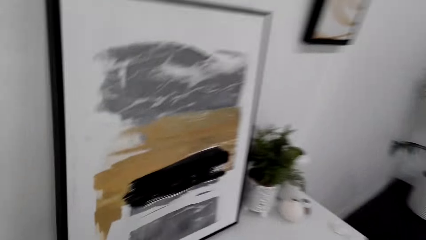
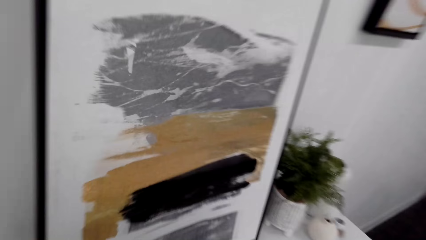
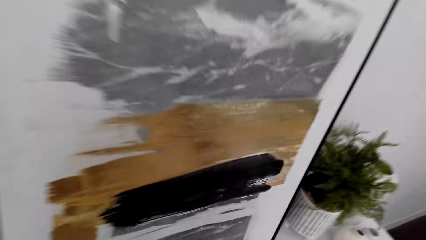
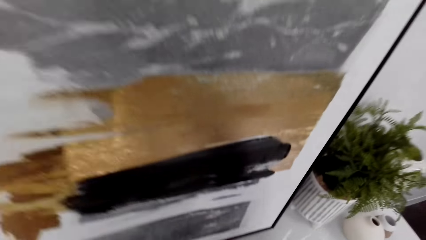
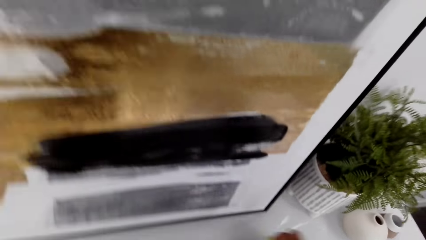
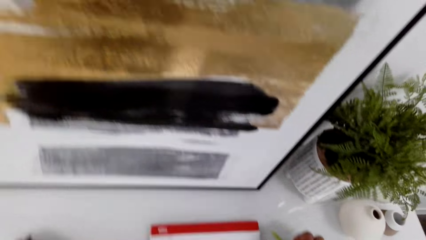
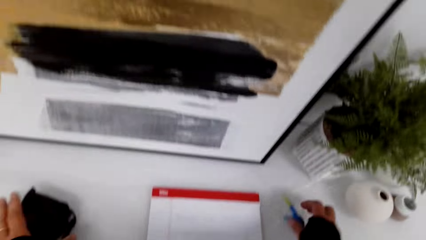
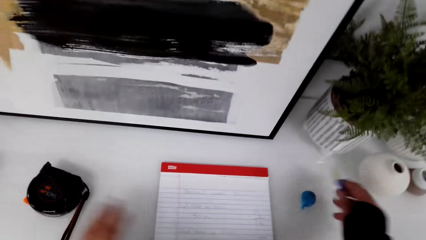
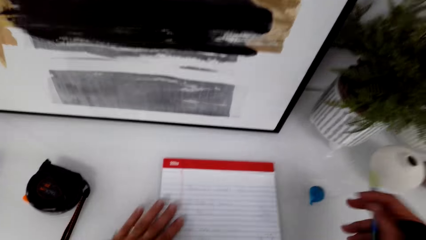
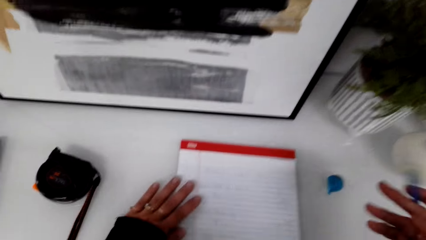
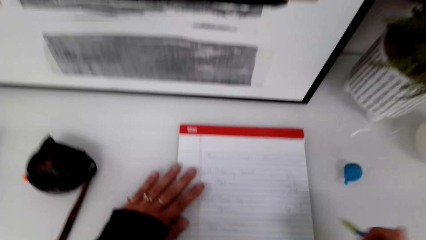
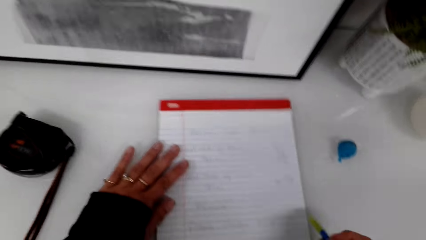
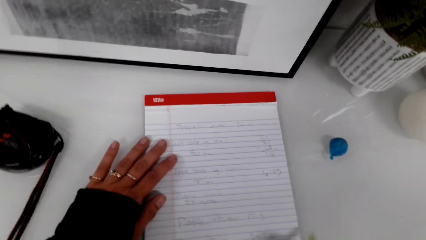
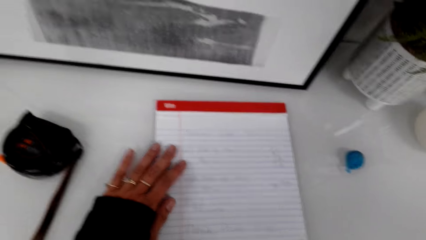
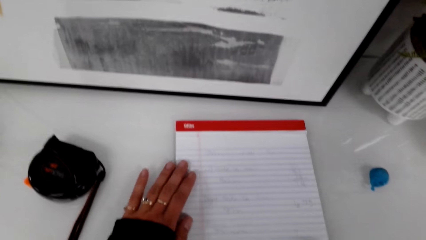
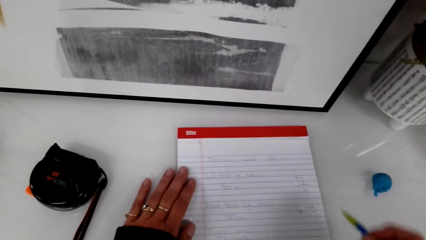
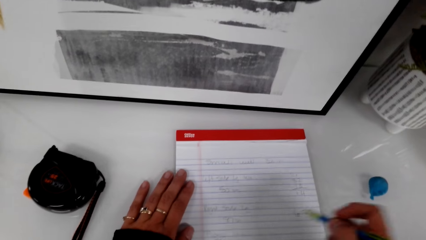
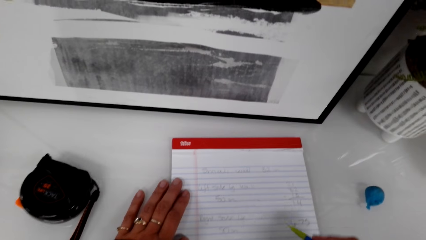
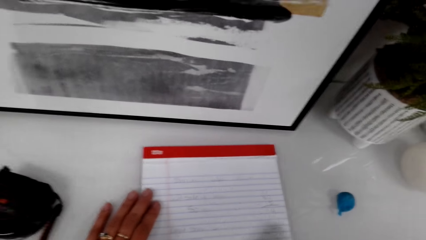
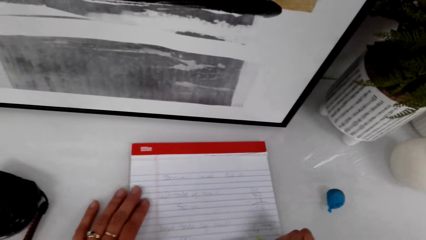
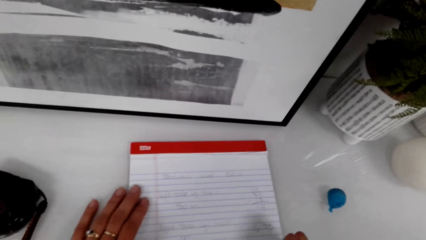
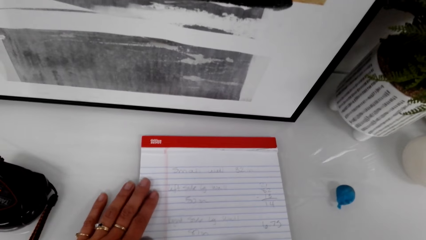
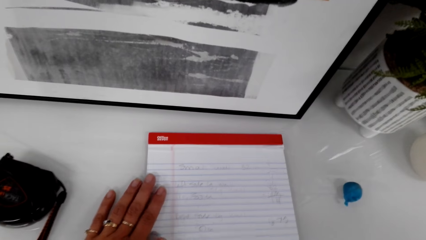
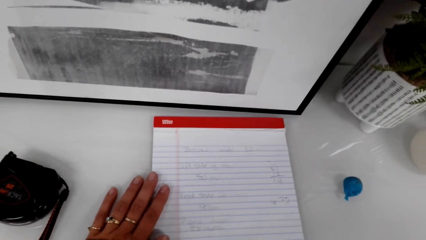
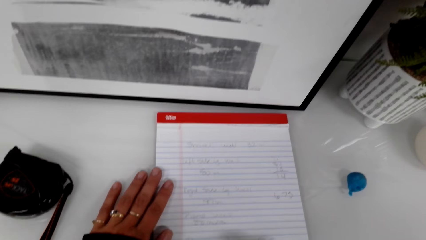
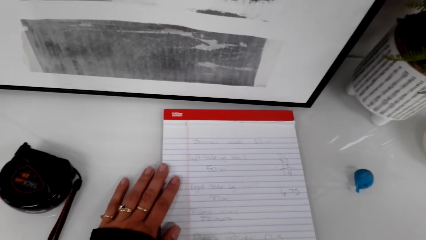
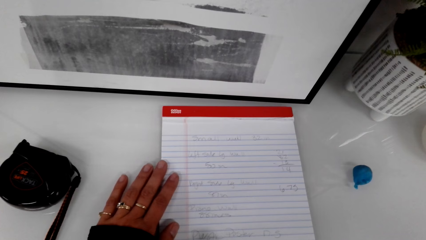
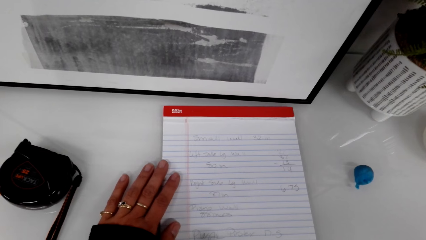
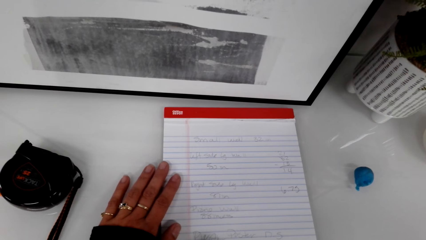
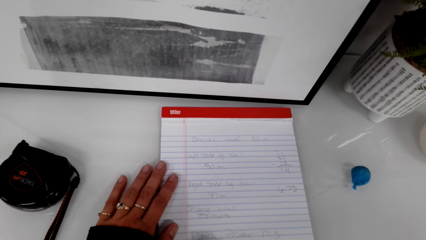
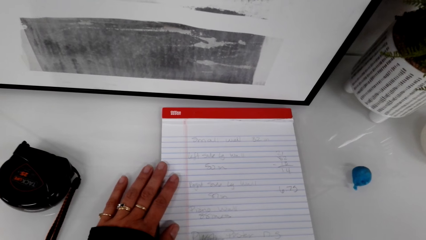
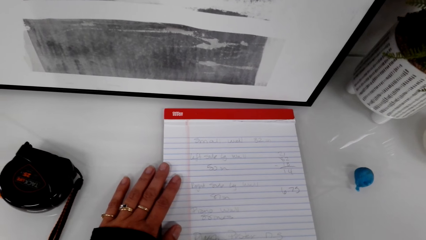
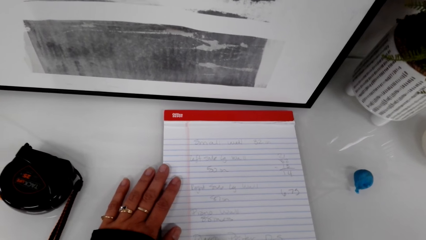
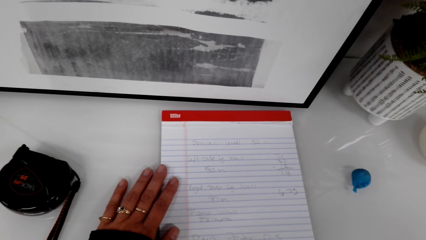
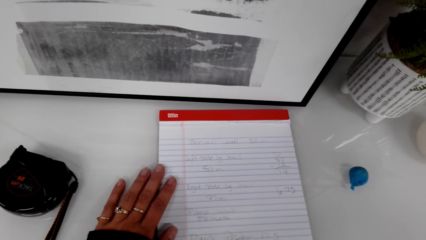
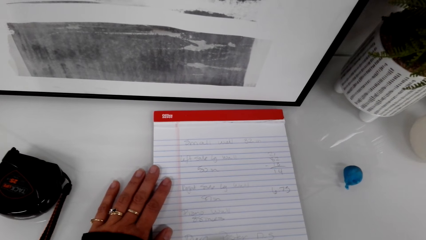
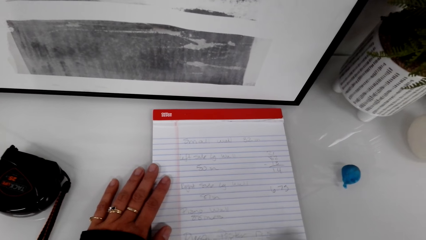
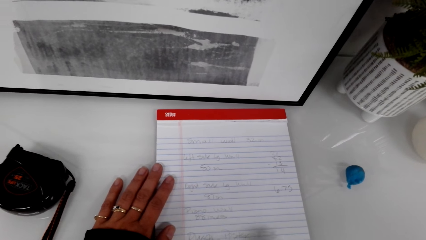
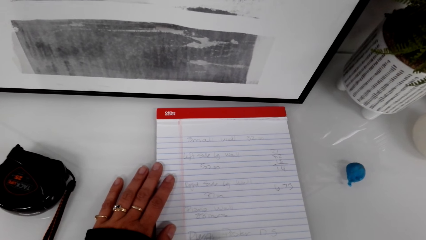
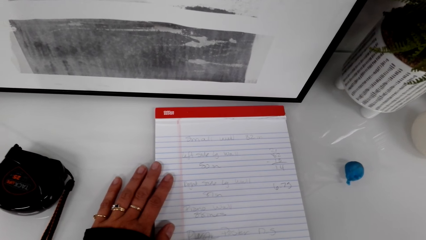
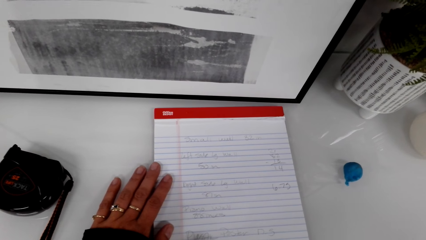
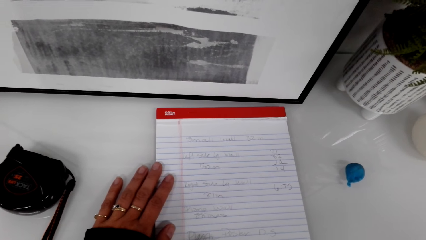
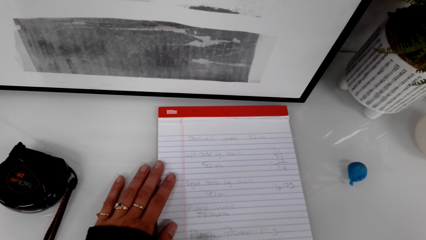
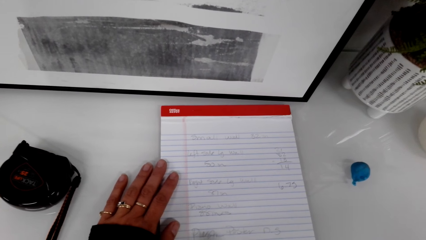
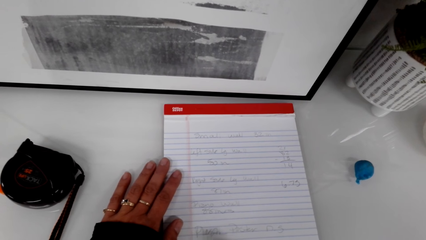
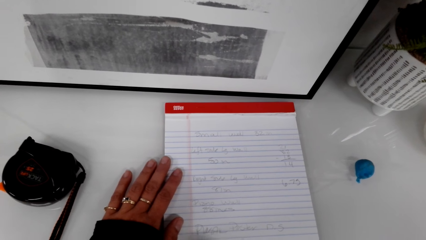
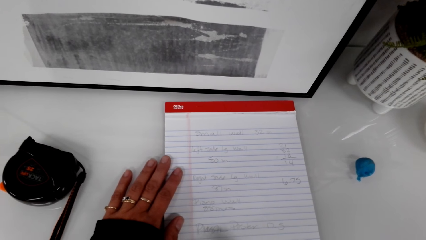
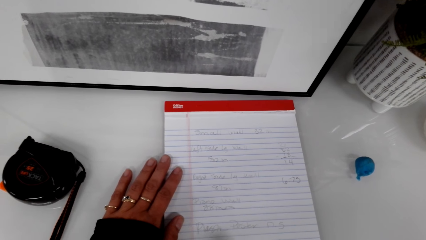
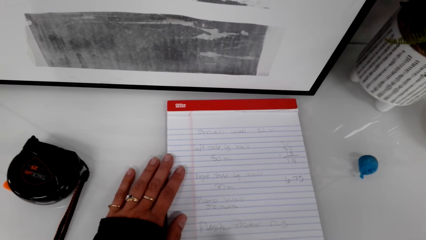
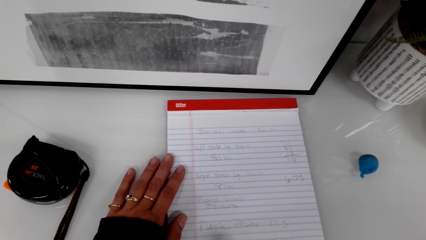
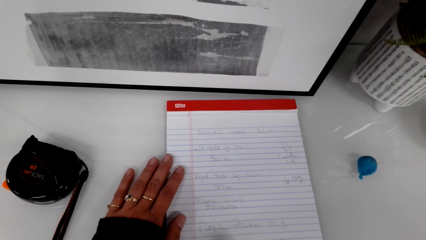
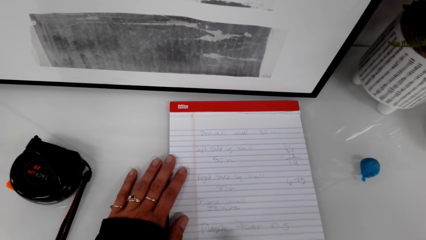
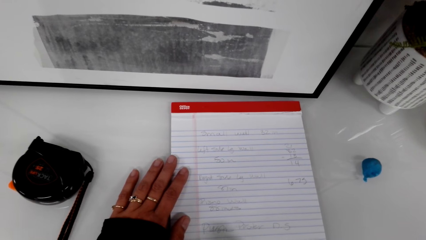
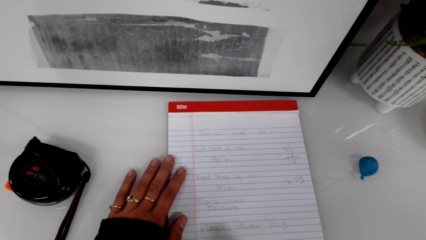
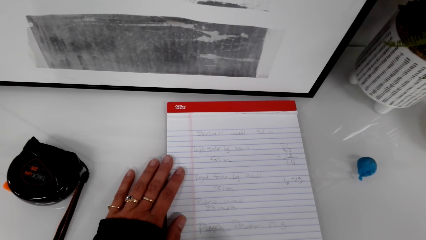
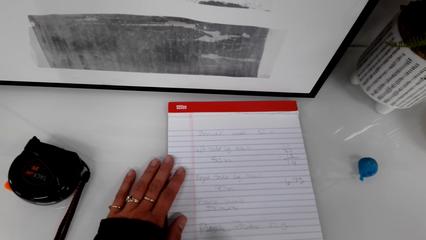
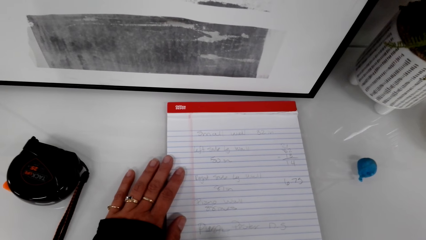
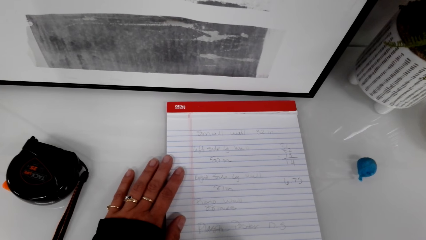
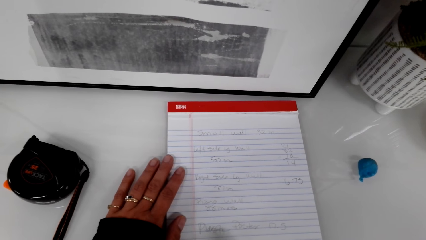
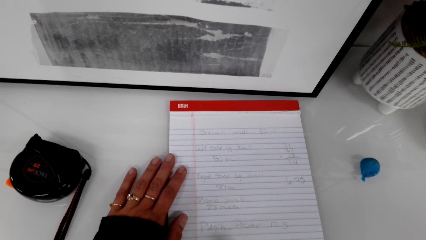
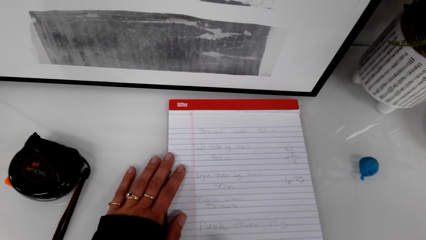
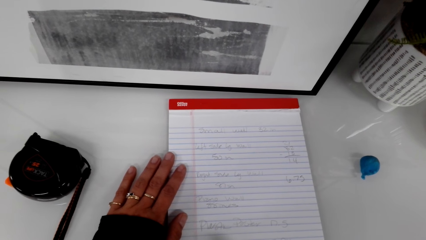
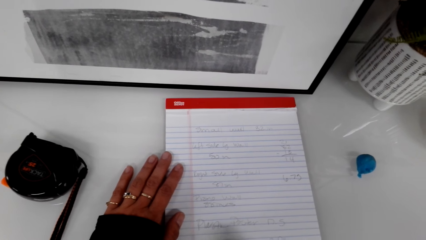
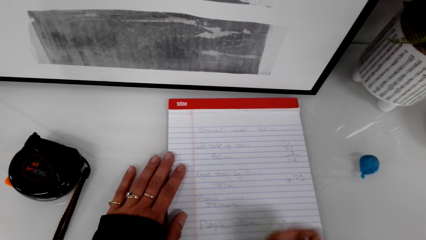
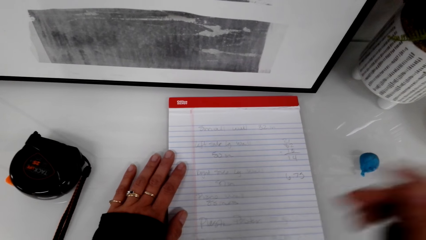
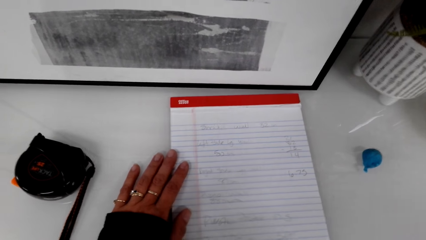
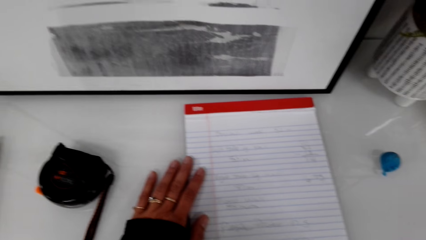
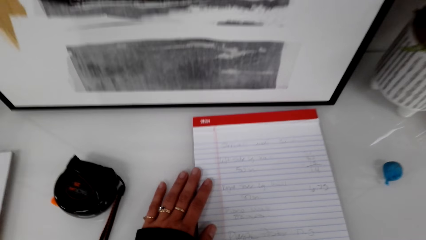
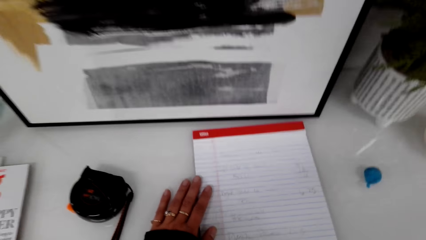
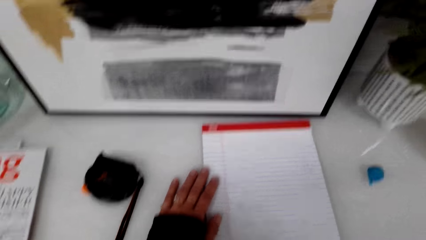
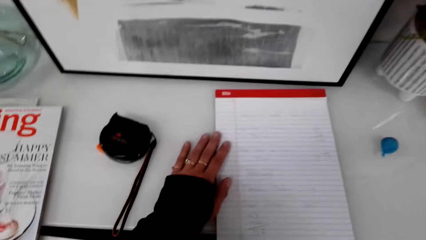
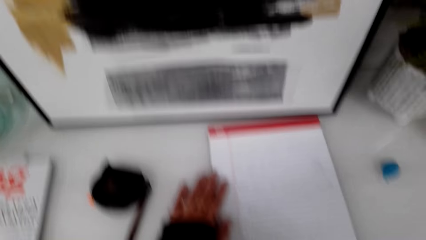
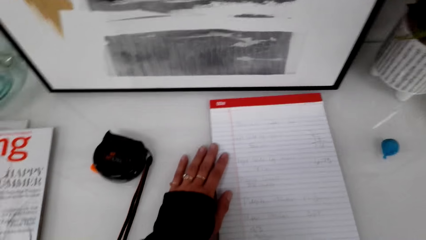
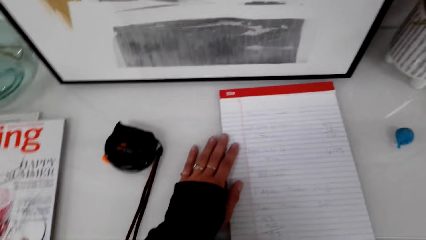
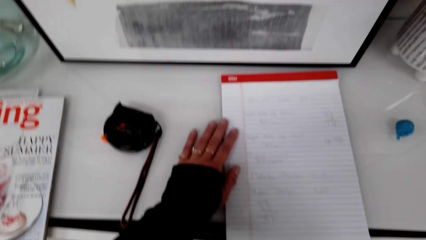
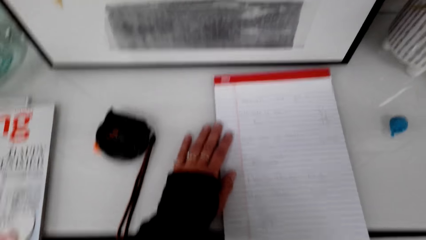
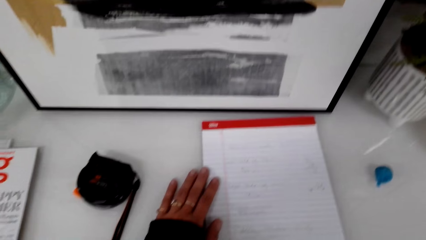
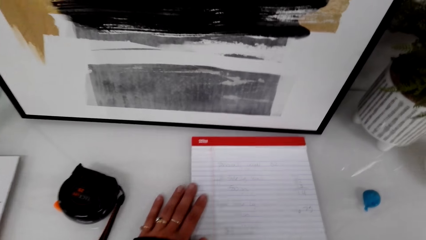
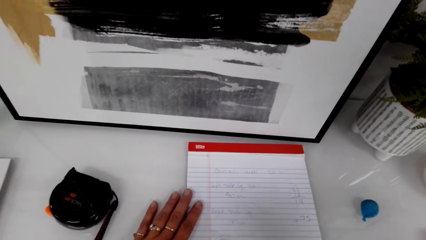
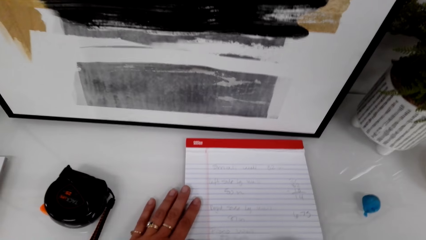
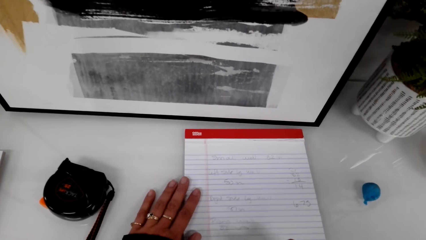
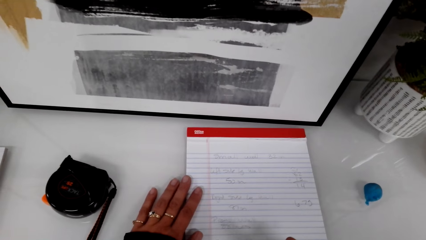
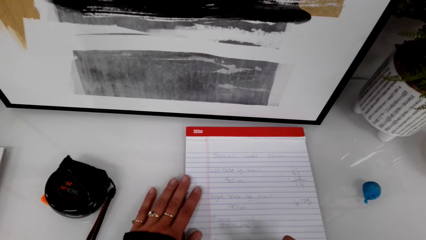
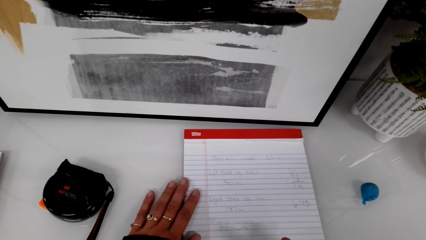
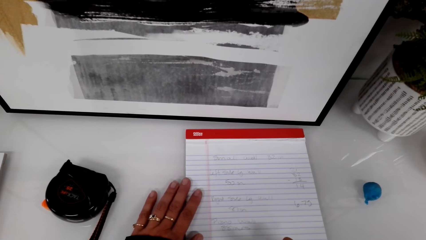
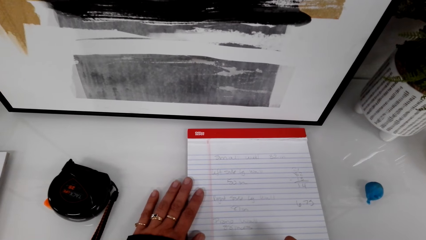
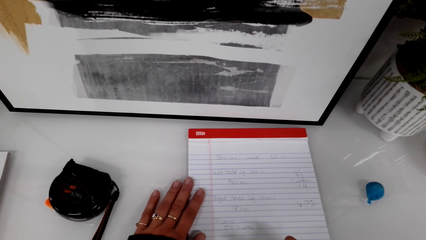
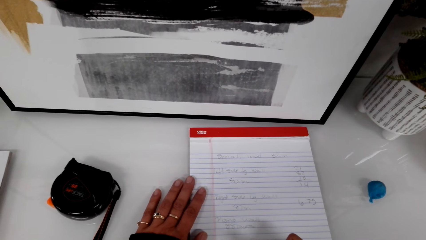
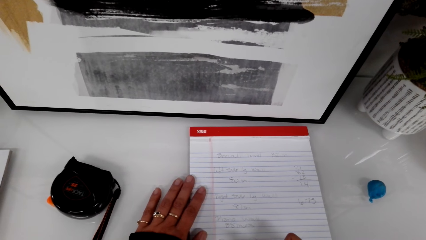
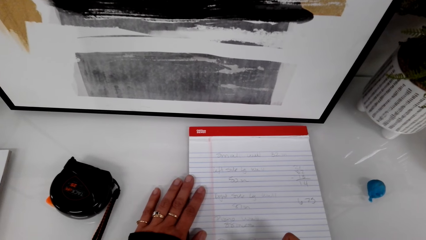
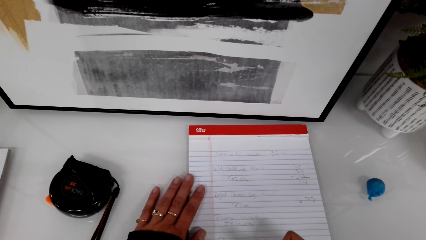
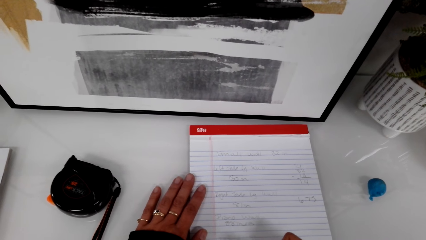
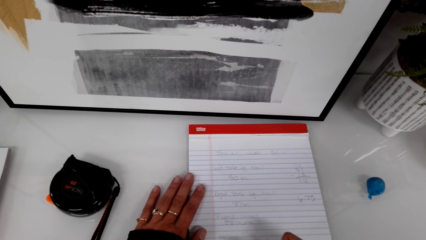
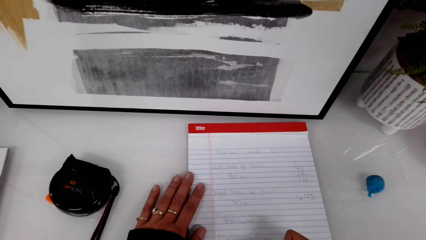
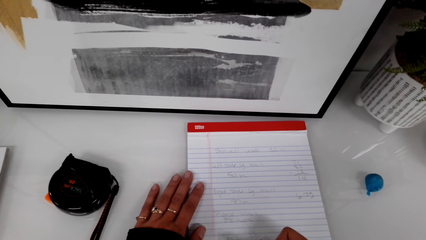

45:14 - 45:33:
The camera wearer picks up a pen from the dresser. They put a hand on a book. They write on the book with the pen. They adjust the camera. They write on the book with the pen again.
